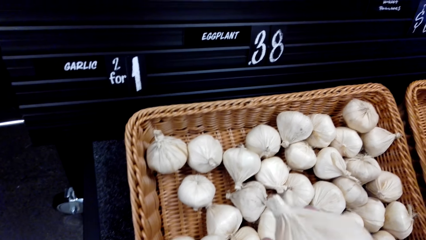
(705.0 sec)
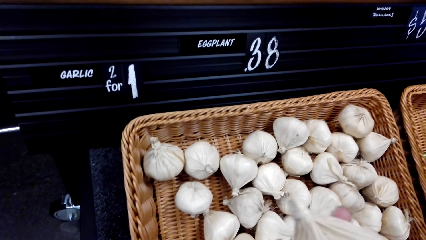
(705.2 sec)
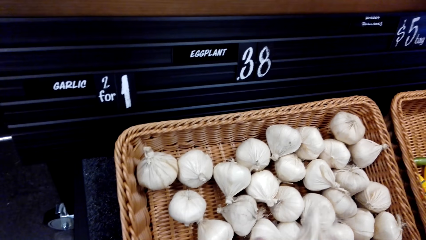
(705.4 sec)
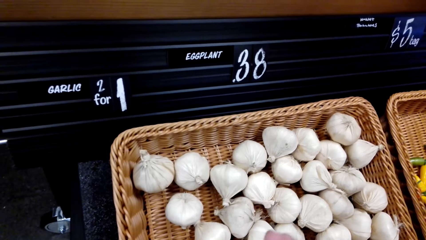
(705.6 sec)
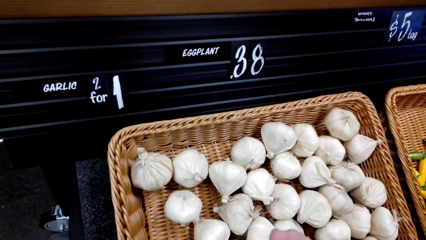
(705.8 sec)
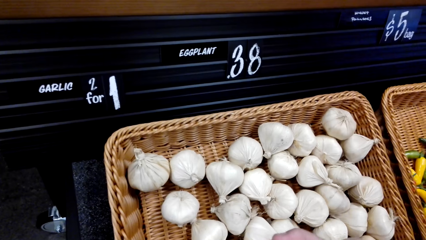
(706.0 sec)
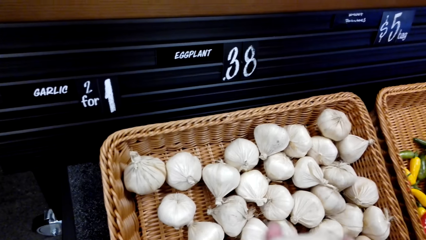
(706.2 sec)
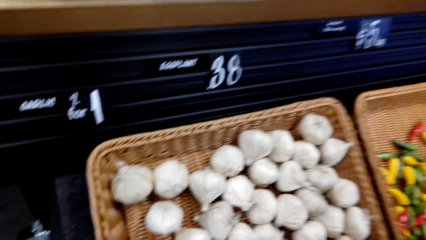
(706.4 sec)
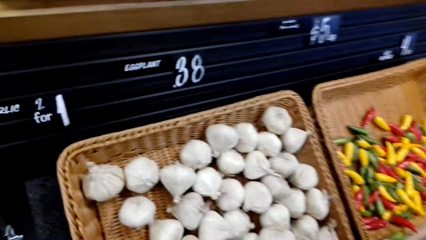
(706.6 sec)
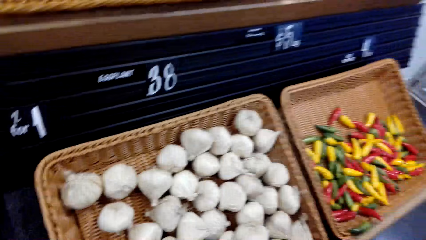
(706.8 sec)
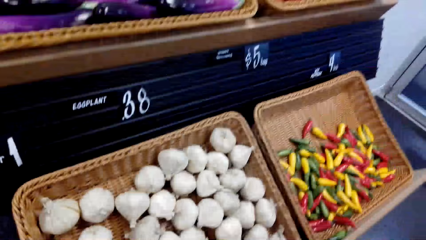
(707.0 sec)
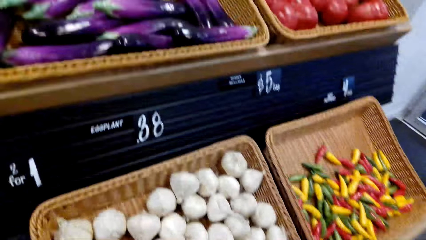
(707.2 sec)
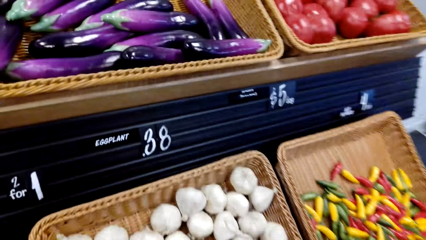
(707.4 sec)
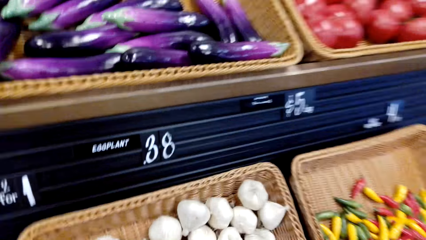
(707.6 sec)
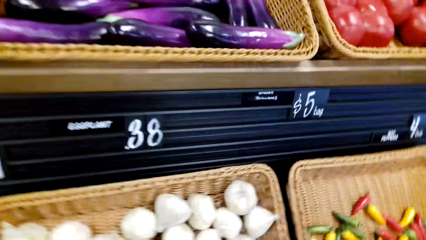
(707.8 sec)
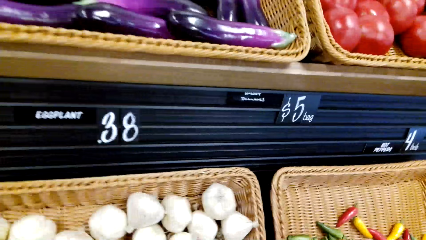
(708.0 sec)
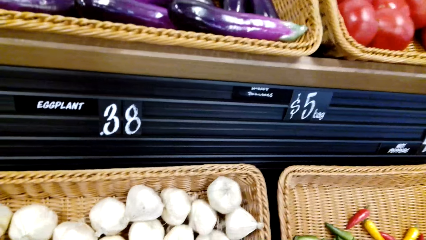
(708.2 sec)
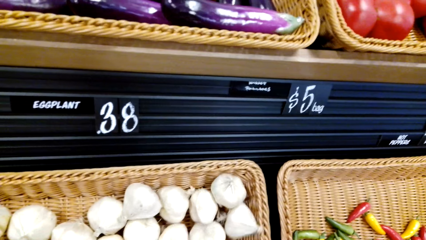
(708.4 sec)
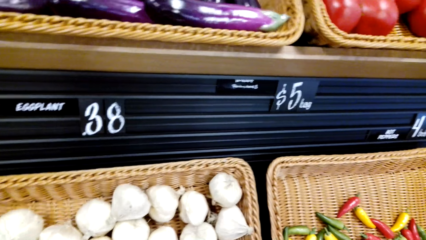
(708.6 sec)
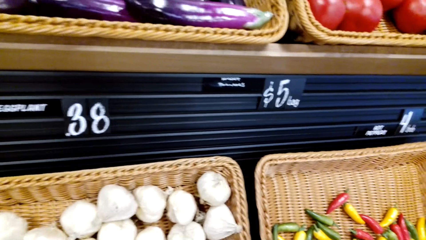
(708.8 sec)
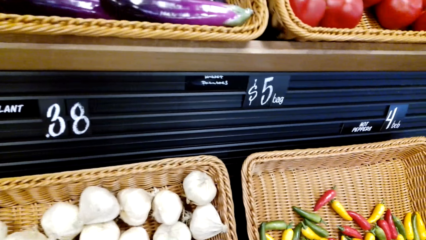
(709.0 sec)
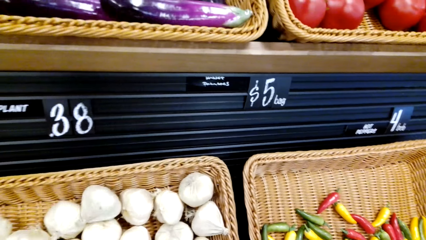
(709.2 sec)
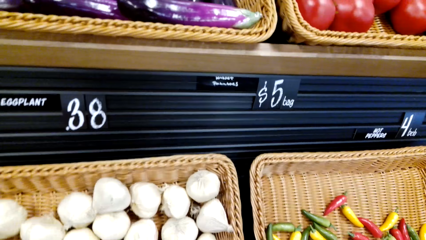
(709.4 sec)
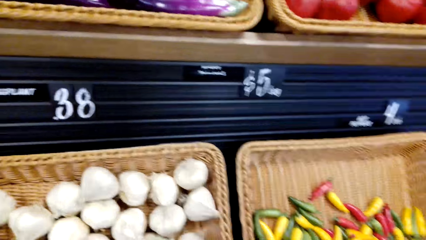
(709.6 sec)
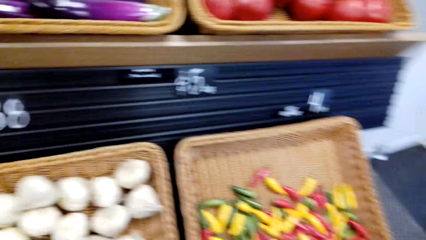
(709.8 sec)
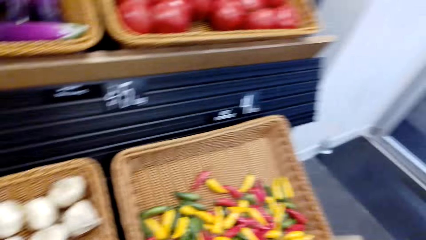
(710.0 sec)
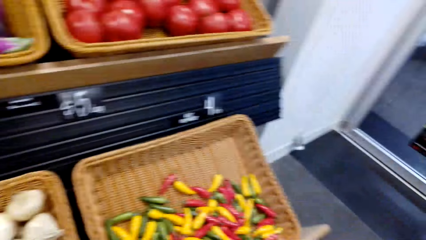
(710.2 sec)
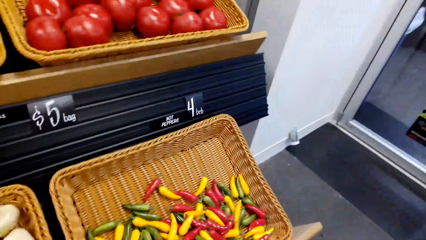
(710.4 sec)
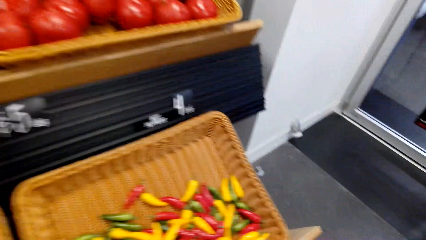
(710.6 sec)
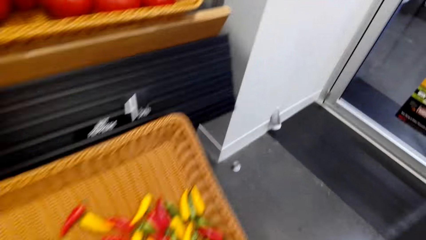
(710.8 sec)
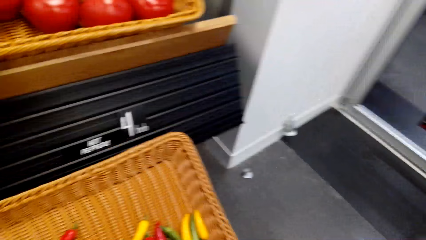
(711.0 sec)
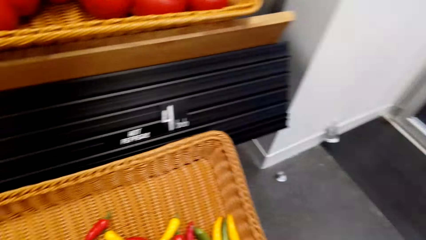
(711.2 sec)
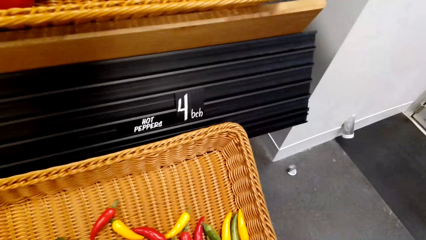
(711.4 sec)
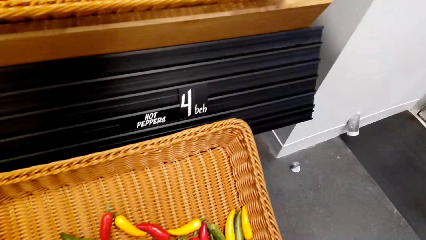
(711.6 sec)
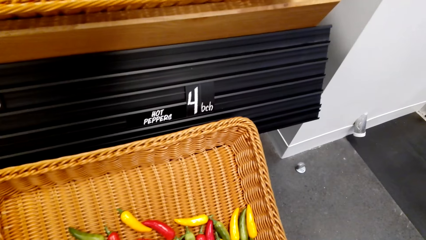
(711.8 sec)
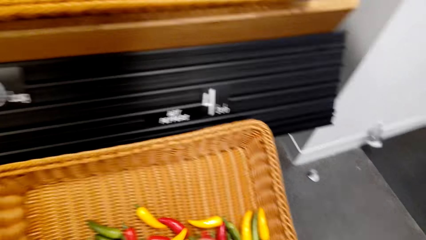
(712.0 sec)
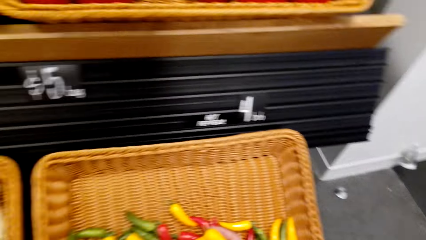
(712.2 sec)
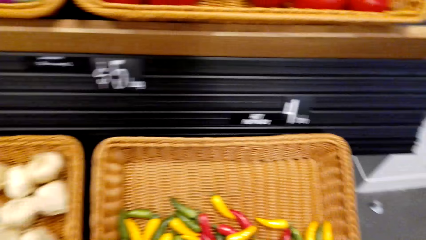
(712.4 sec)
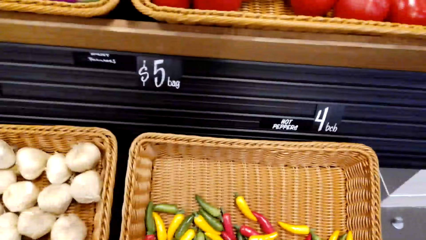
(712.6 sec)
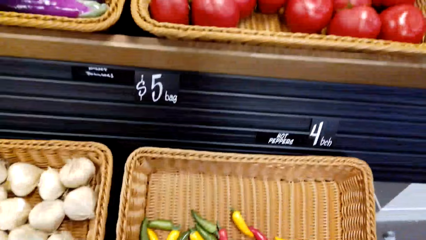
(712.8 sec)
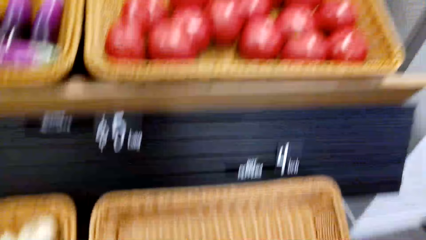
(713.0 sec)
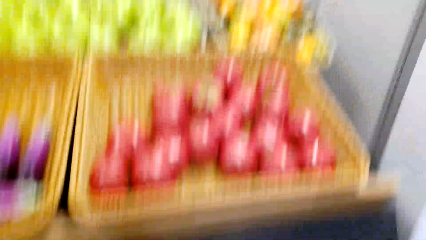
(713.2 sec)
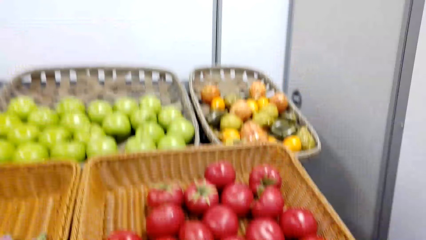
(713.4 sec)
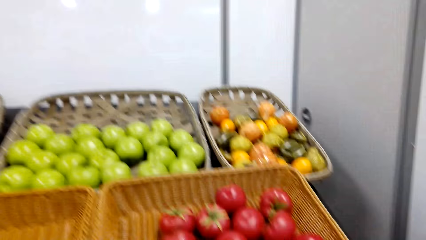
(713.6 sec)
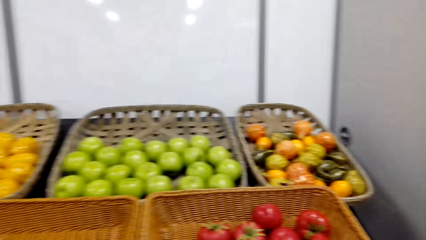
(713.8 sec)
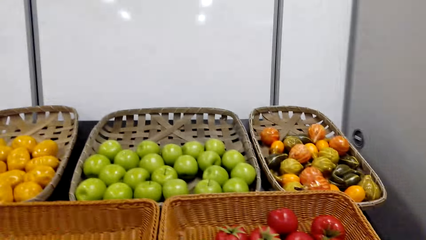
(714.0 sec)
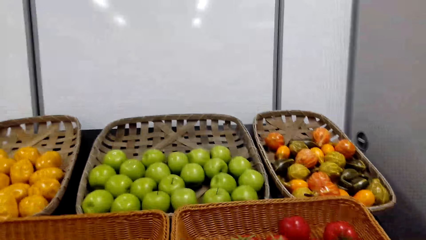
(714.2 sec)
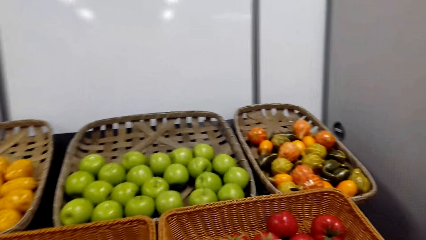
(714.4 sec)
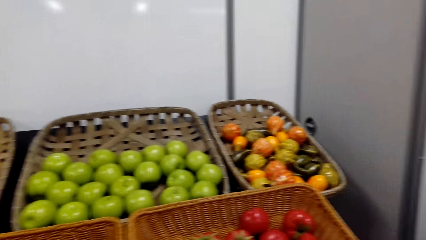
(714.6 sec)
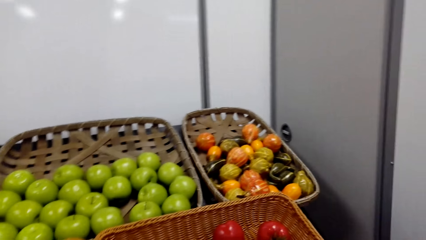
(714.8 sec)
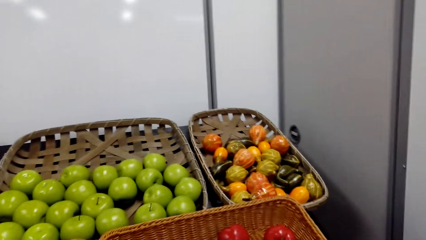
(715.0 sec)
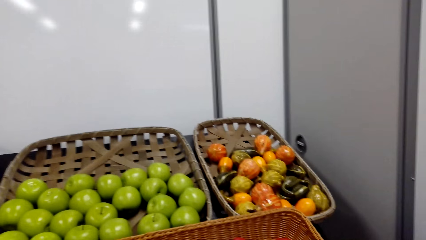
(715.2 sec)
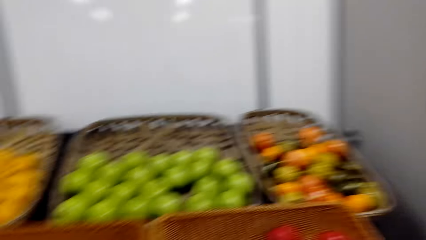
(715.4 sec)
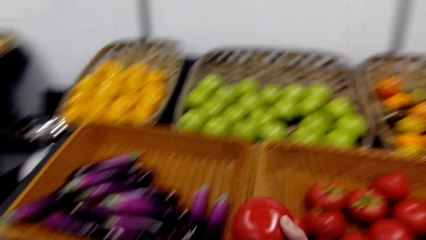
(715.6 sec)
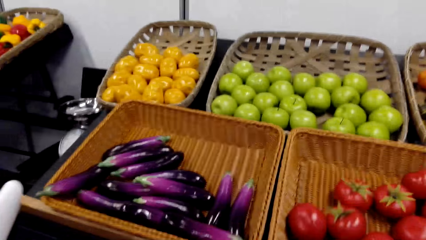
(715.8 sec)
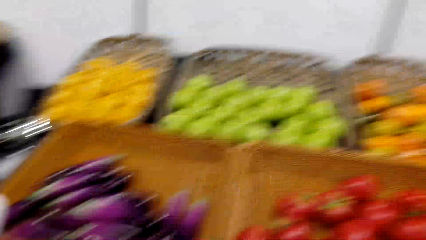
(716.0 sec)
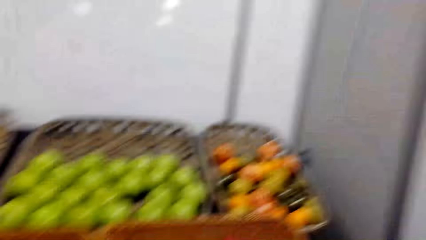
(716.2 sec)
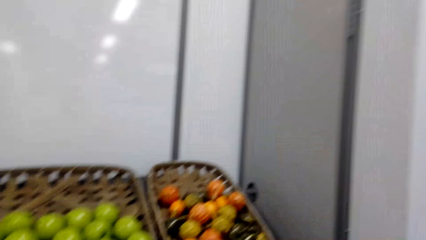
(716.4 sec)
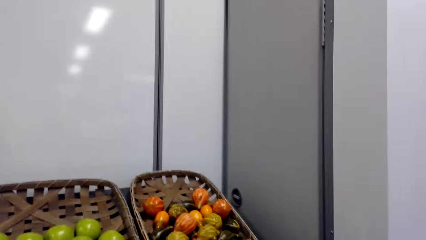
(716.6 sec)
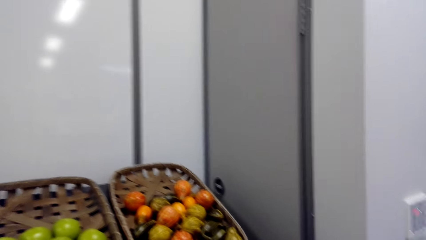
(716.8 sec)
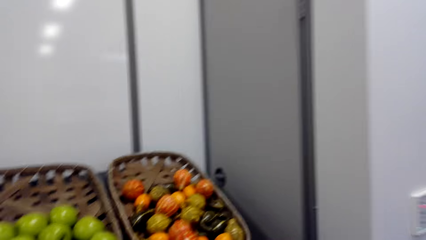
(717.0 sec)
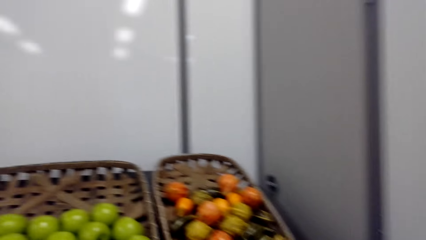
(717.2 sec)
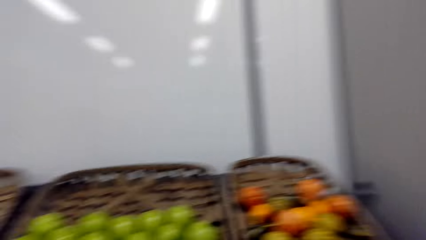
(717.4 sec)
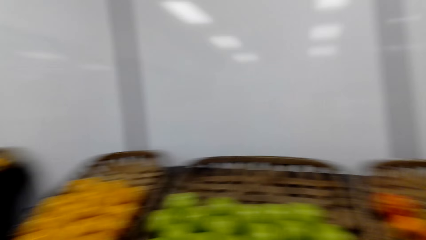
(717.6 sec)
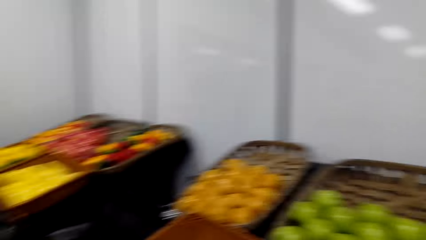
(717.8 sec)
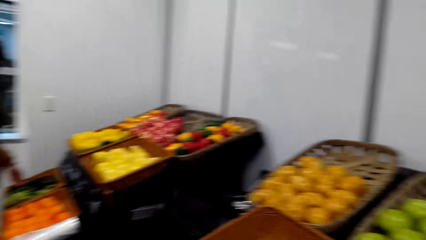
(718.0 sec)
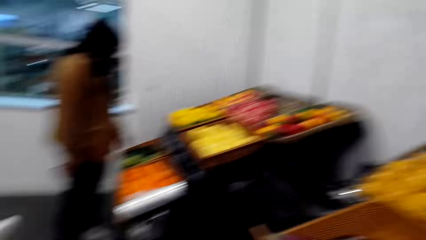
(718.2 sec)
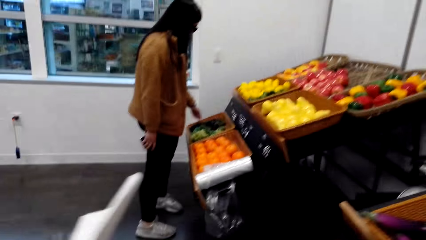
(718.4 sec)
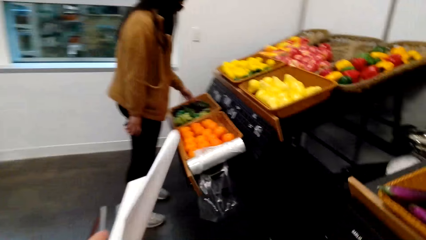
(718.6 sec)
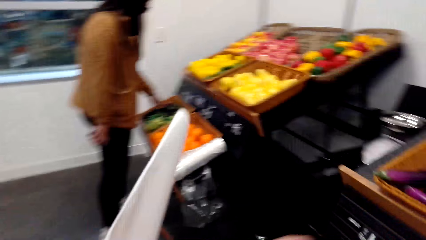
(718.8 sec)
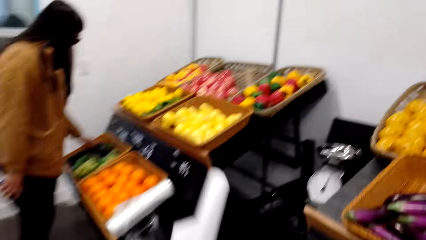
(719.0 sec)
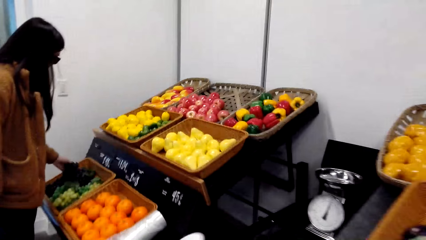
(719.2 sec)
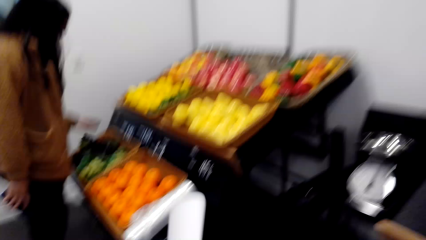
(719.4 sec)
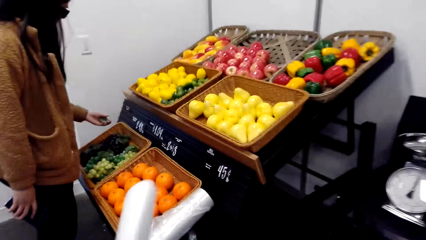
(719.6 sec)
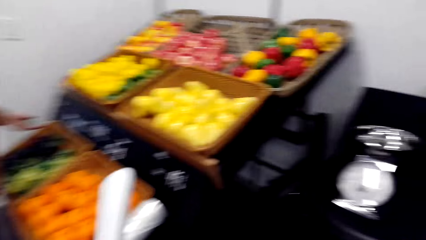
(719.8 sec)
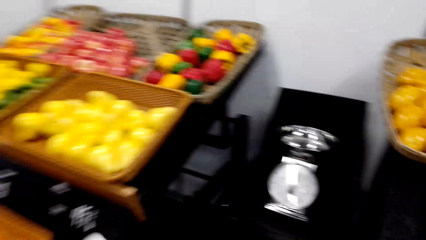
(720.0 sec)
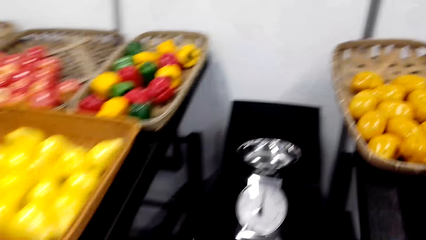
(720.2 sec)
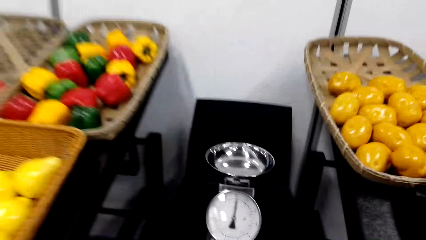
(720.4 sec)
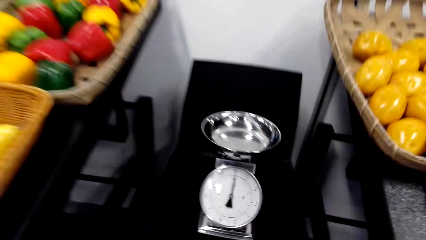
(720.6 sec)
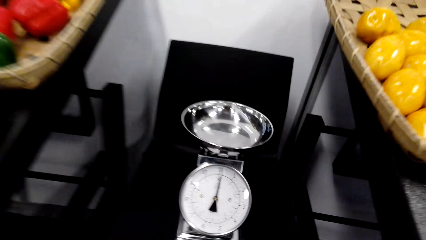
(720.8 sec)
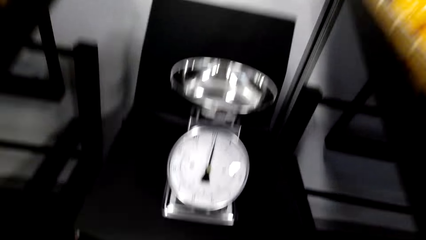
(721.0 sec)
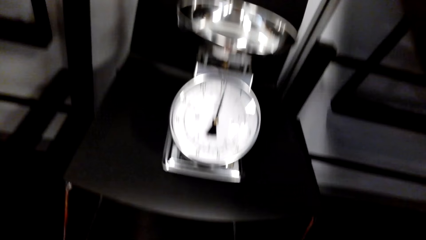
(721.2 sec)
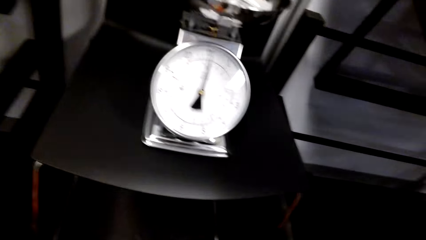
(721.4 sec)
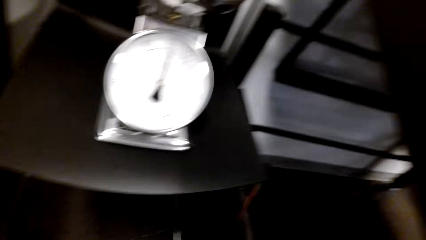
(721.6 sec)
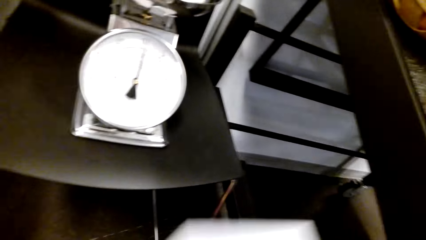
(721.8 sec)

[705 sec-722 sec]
The camera wearer picks up garlic. They look around a grocery store. They adjust the garlic on a basket. They walk around the grocery store. They adjust pepper on the basket. They pick up the pepper. They look around the grocery store. They walk around the grocery store.
